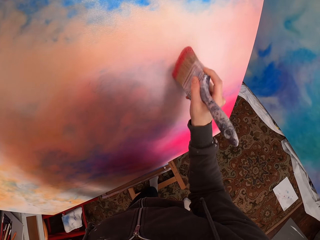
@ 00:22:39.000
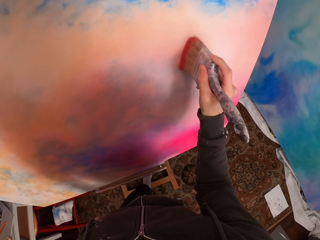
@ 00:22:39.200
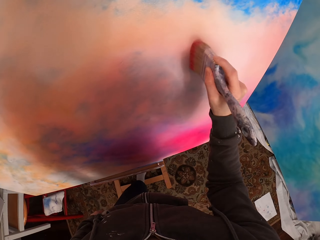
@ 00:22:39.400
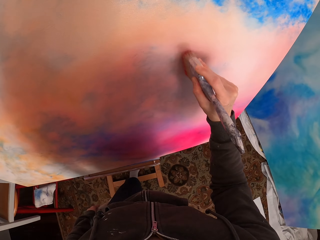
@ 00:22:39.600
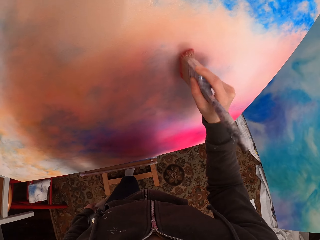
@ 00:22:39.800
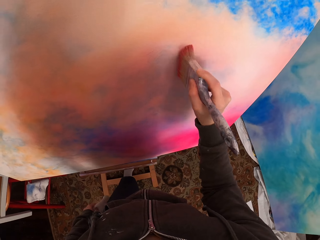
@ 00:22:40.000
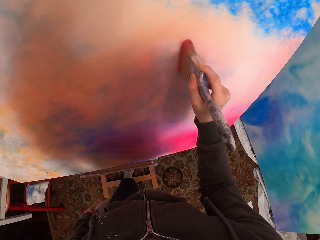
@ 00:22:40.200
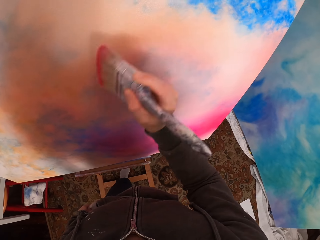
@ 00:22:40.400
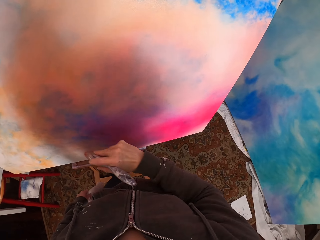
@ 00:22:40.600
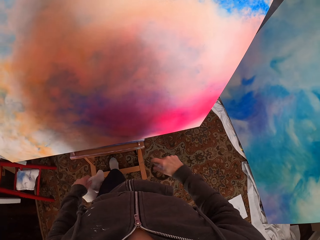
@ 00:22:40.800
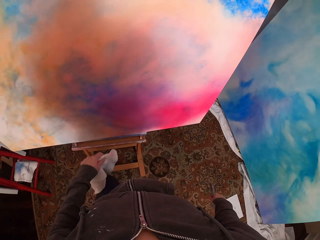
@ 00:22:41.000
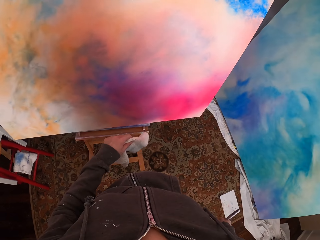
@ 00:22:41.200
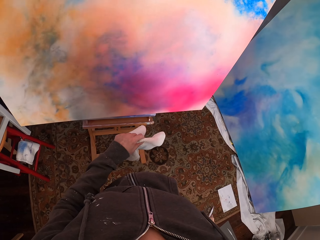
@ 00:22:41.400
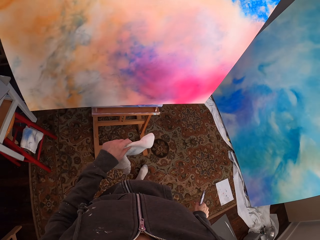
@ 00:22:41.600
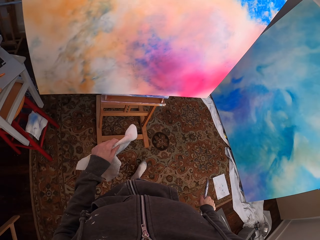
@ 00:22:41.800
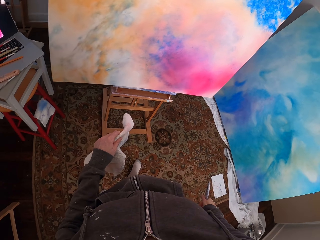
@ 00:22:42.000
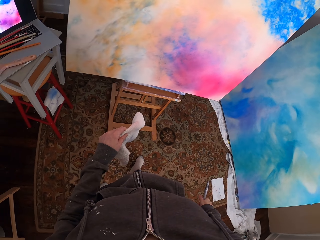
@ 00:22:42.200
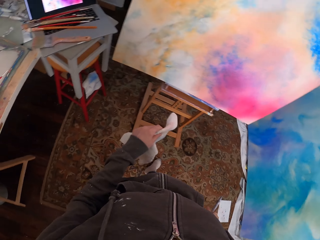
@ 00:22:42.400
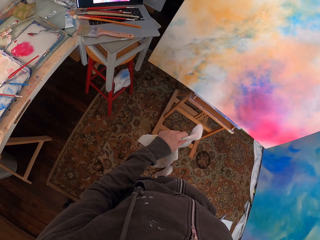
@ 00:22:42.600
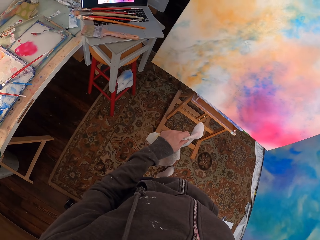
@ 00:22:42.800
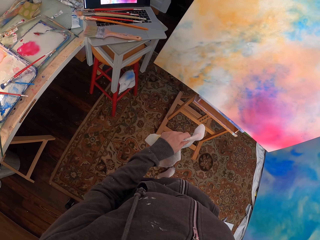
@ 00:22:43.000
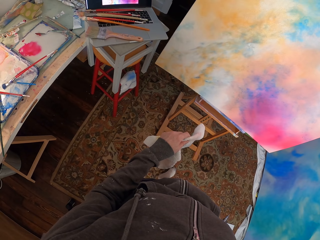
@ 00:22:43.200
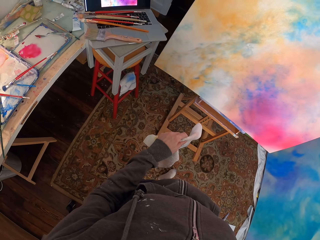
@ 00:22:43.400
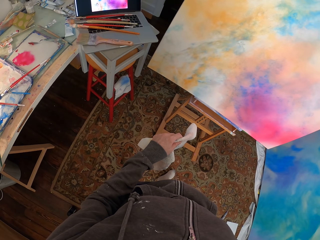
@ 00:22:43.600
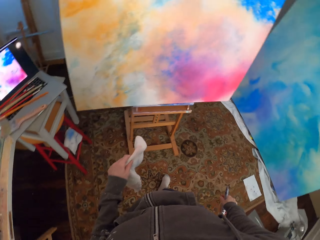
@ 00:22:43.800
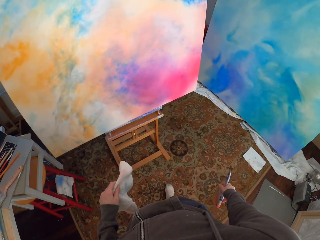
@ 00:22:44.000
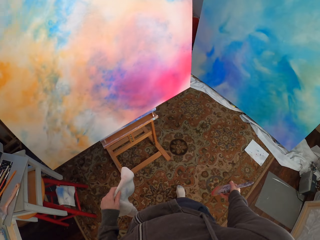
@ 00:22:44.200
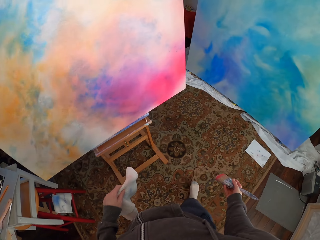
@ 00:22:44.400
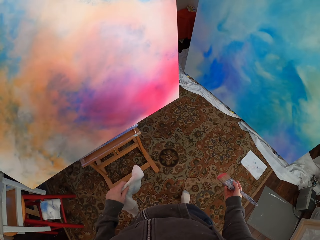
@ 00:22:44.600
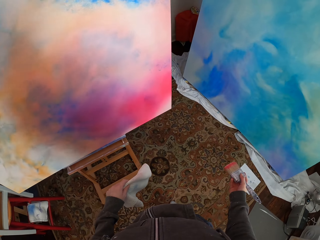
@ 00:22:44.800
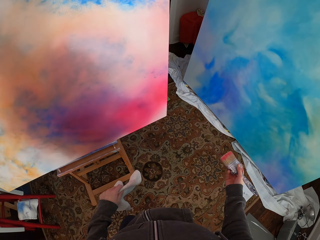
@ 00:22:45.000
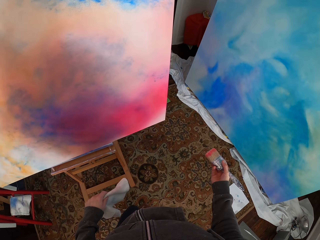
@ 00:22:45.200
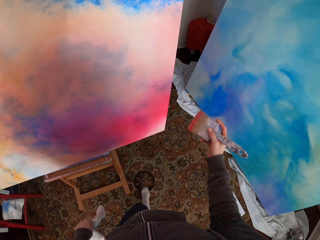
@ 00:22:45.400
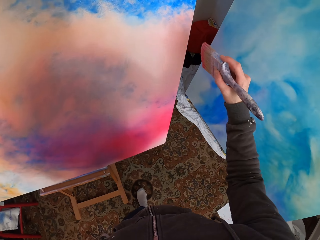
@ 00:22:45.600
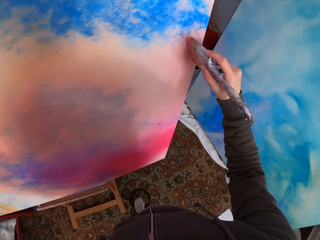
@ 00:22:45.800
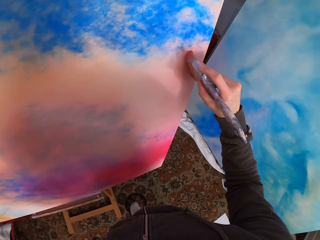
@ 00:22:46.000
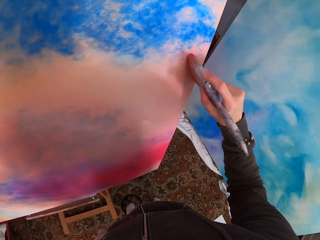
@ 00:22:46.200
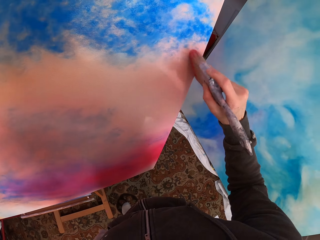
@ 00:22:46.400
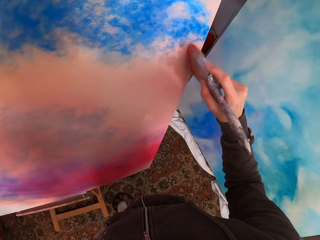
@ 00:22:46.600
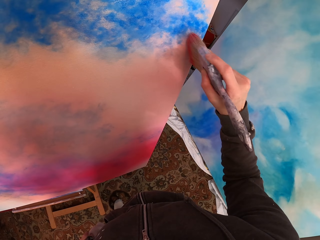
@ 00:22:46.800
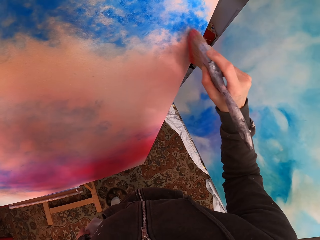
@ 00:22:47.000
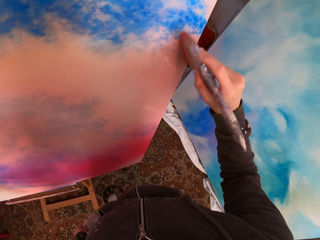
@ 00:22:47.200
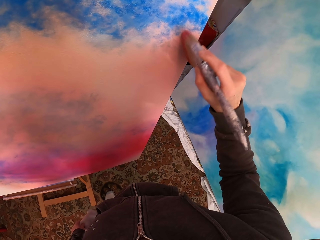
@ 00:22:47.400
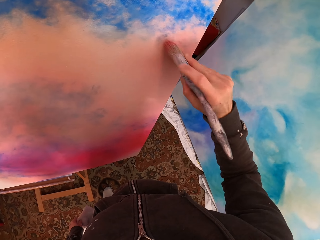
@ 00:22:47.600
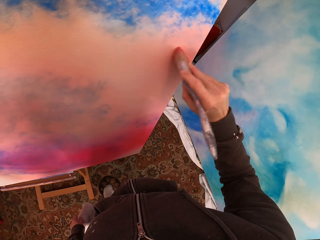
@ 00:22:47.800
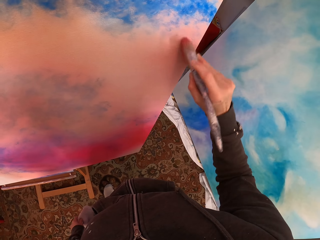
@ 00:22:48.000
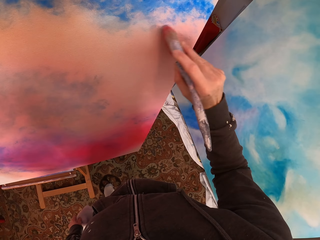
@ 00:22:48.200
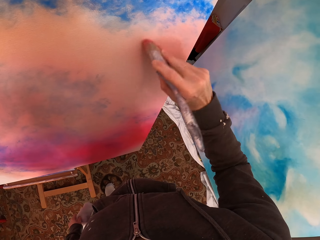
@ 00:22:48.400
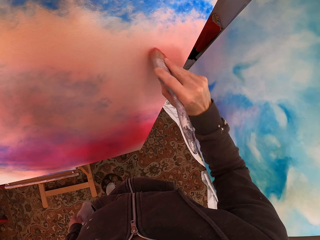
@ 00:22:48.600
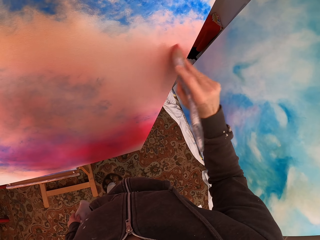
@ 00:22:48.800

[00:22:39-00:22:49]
The camera wearer looks around. They look at the canvas. They look at the laptop. They look at the canvas. They paint the canvas.

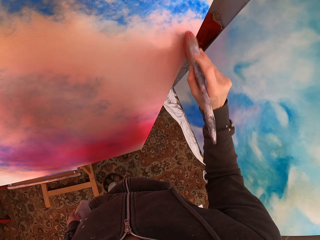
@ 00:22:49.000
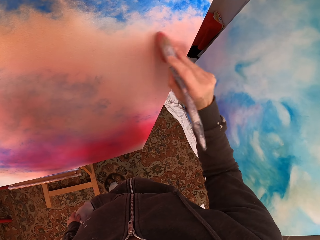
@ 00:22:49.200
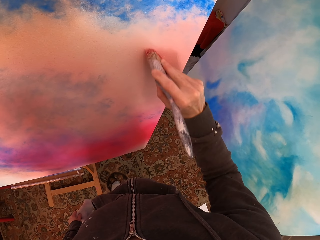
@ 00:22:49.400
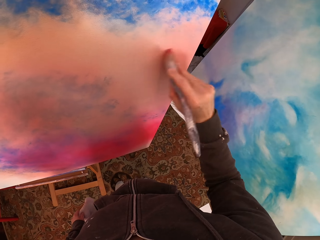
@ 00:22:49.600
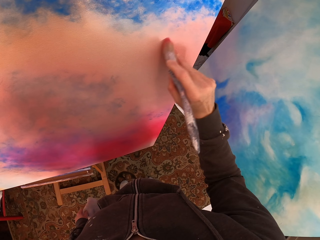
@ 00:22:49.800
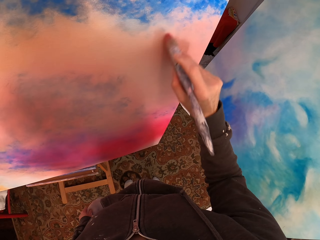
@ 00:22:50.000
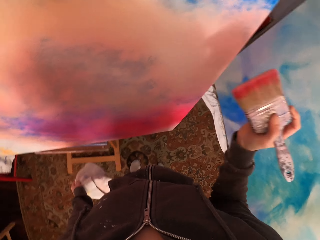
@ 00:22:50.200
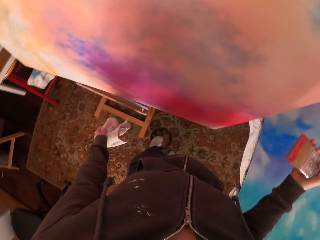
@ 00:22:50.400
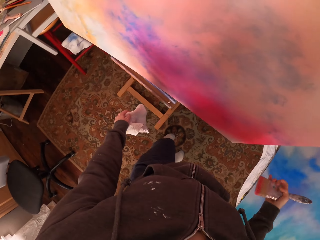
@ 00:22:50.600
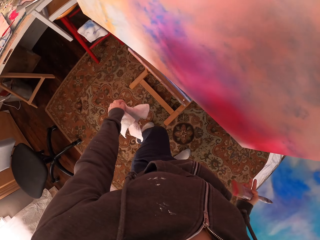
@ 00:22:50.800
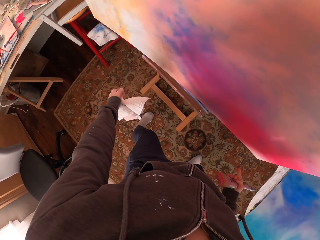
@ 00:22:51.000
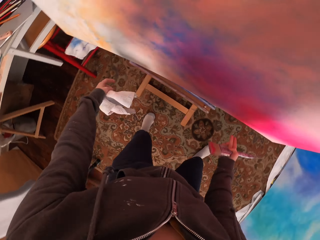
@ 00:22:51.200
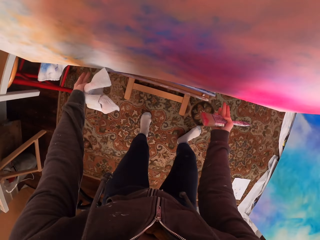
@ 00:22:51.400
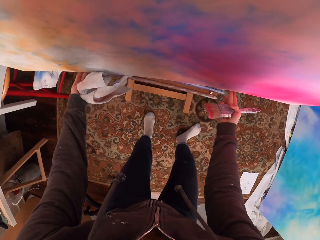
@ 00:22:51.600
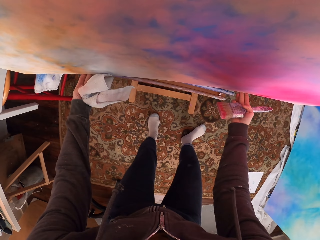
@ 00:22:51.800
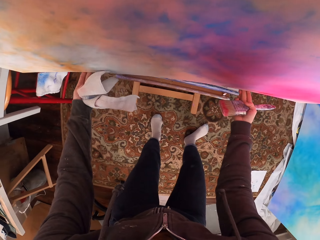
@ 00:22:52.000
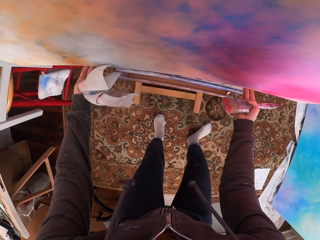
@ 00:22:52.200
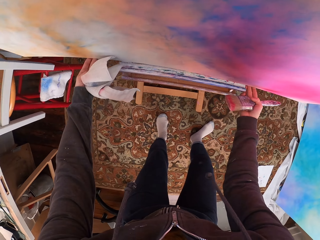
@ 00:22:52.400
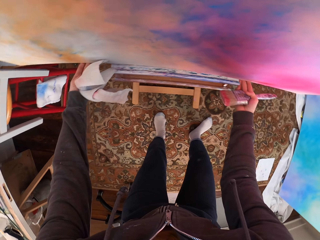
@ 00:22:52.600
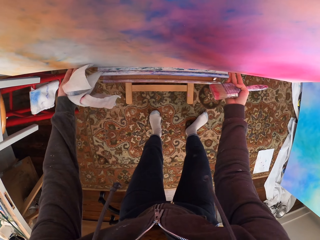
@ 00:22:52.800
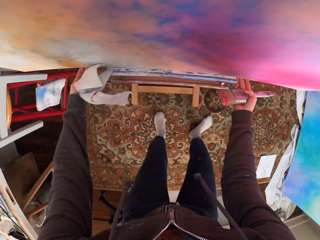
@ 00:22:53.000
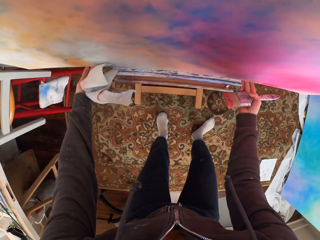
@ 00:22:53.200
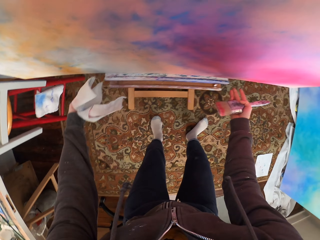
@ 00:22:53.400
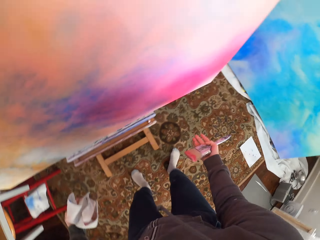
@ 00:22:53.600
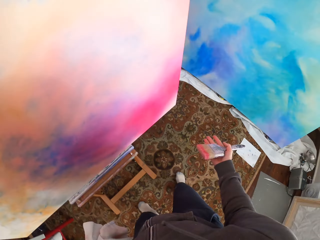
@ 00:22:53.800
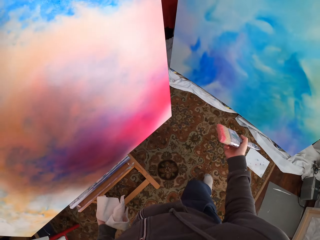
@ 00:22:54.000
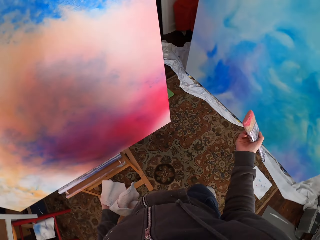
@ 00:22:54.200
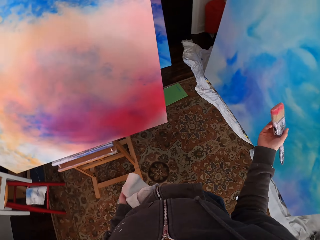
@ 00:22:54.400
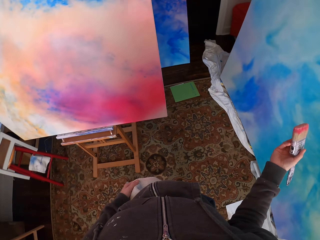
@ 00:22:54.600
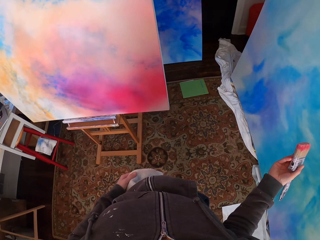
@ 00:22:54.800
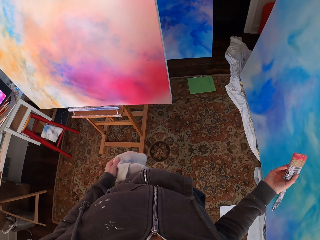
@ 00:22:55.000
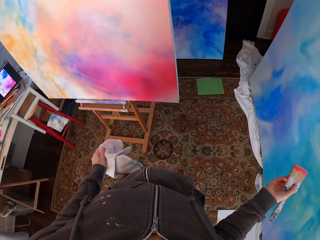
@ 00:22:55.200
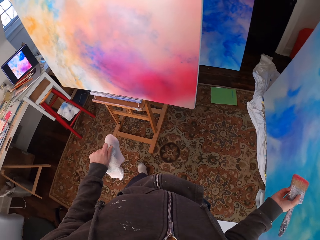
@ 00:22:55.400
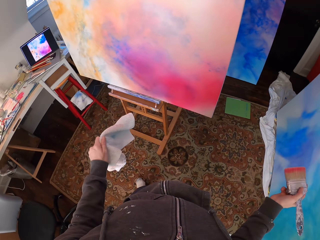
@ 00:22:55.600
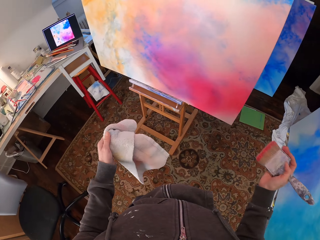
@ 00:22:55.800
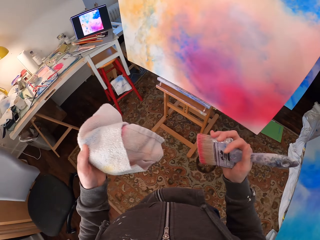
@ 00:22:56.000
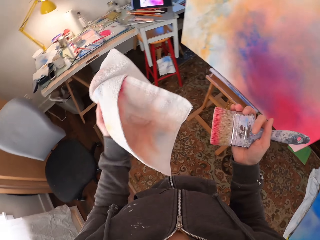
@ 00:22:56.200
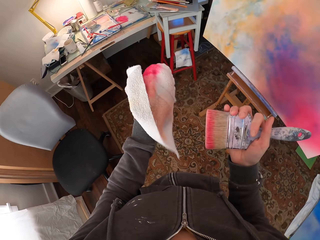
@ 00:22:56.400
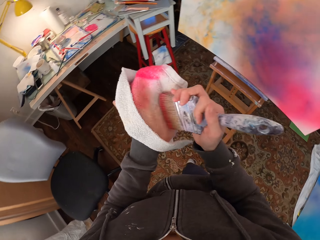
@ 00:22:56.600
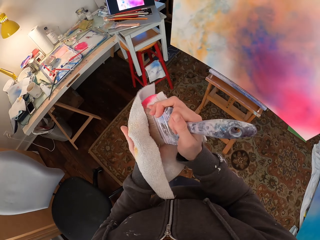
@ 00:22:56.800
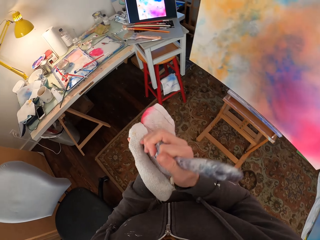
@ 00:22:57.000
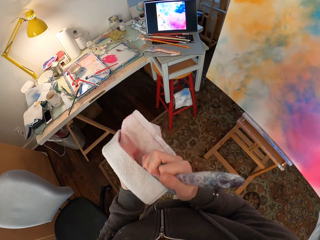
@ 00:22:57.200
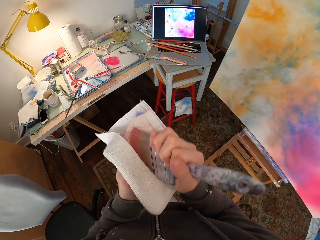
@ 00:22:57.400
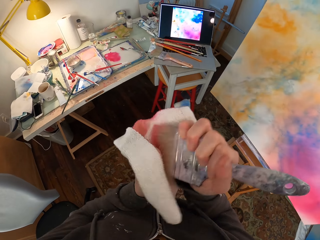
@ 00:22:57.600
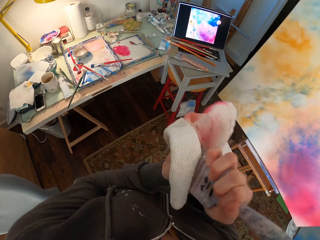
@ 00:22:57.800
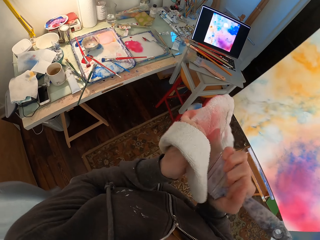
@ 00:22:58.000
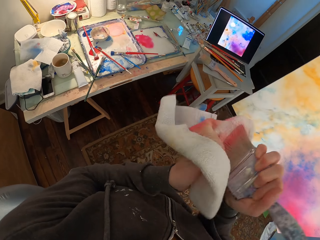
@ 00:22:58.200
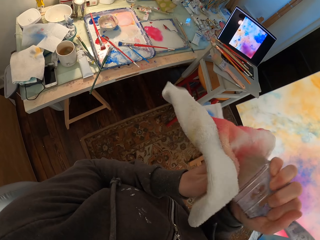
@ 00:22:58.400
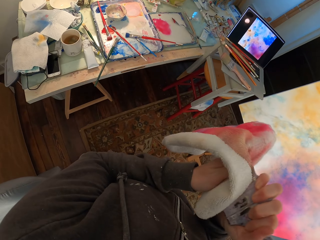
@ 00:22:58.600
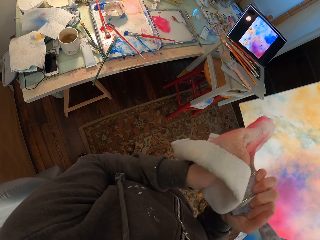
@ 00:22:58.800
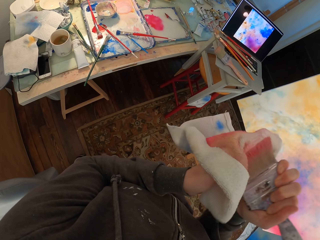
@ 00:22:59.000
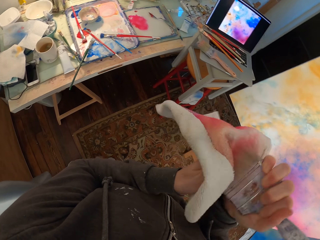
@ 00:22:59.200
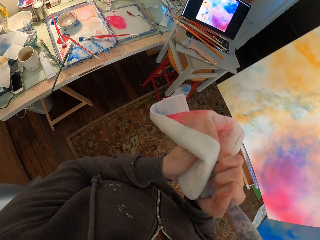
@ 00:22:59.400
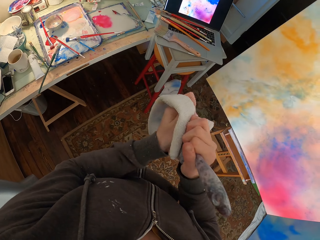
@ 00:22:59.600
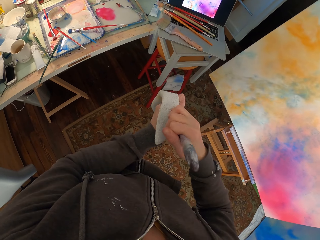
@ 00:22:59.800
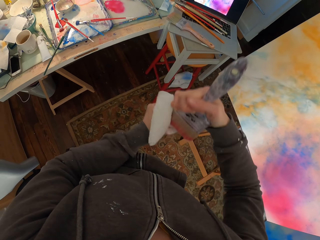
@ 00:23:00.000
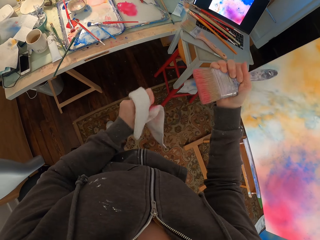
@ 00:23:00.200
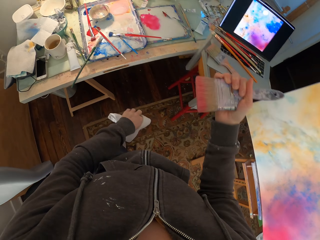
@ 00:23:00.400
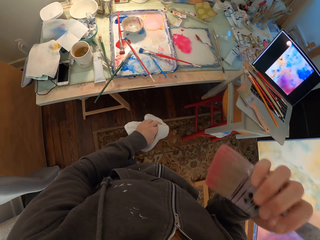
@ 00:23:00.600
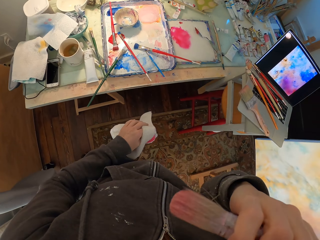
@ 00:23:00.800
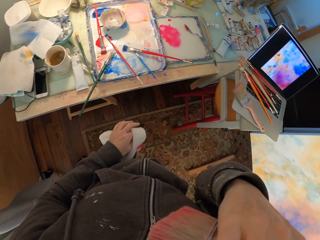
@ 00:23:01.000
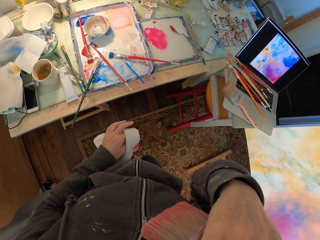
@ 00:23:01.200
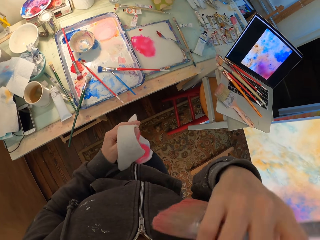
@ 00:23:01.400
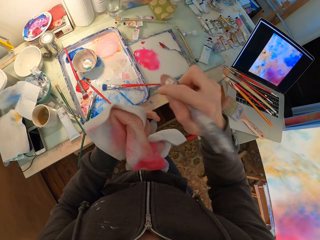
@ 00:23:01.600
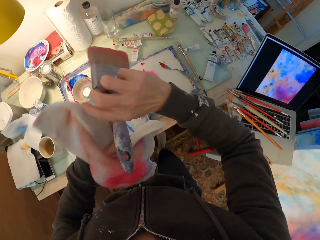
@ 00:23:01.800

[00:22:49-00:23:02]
The camera wearer moves beside the canvas. She adjusts the canvas on the stand. She pushes the painted board. She looks around. She moves beside the canvas. She looks at the canvas. She walks in the room. She removes excess paint from the painting brush and rubs the painting brush on the towel. She touches her ear.
